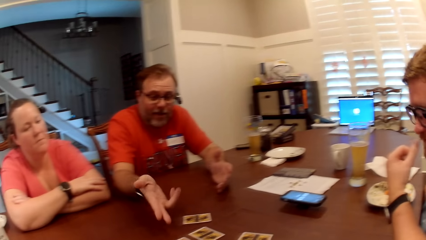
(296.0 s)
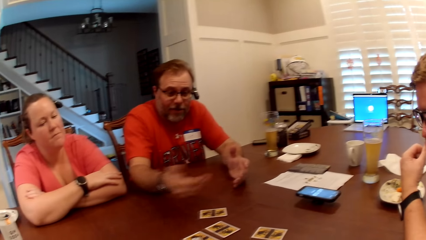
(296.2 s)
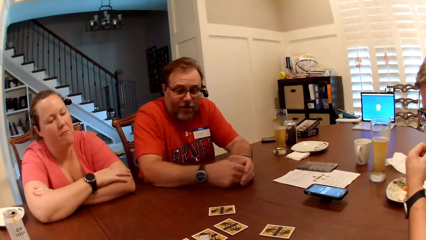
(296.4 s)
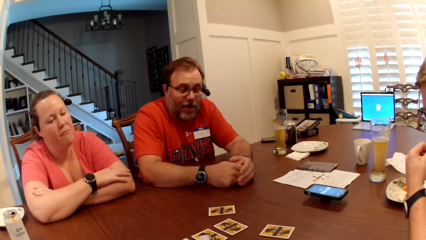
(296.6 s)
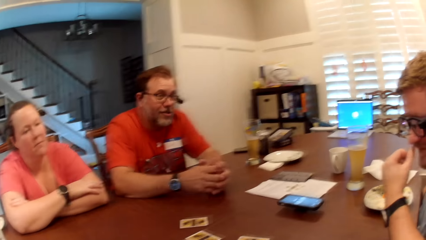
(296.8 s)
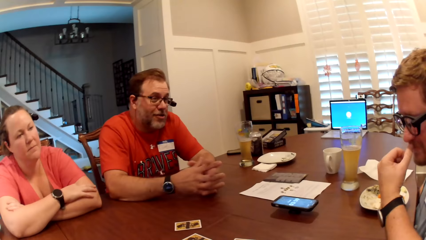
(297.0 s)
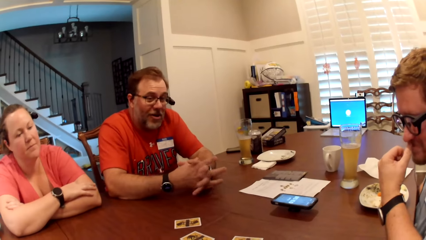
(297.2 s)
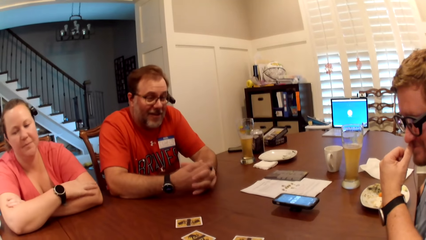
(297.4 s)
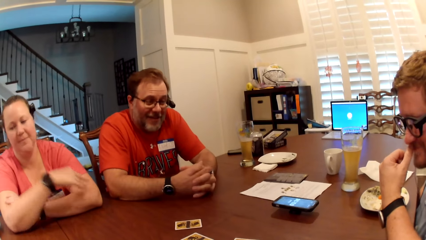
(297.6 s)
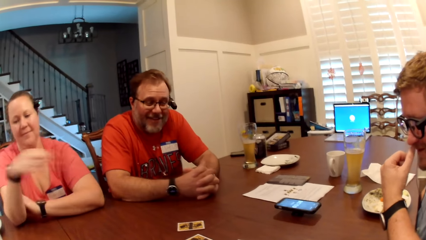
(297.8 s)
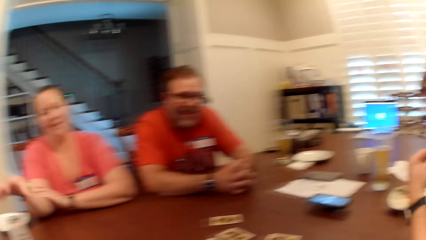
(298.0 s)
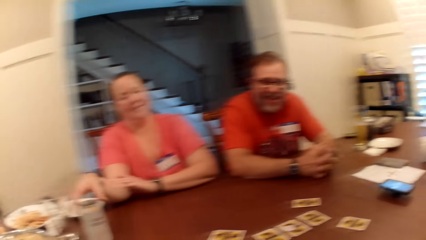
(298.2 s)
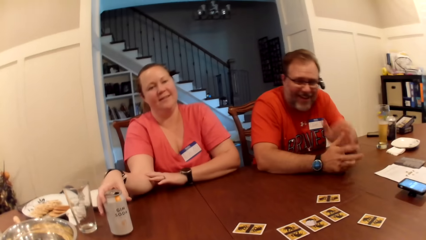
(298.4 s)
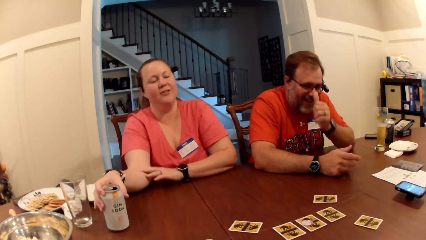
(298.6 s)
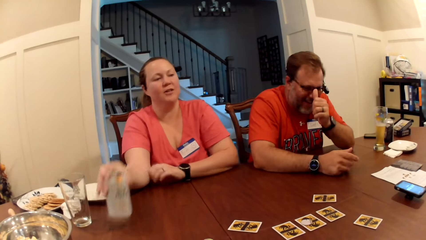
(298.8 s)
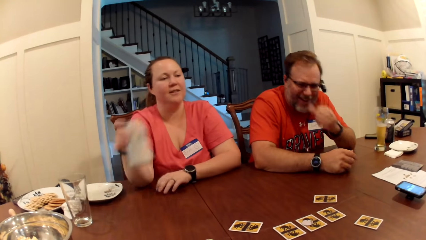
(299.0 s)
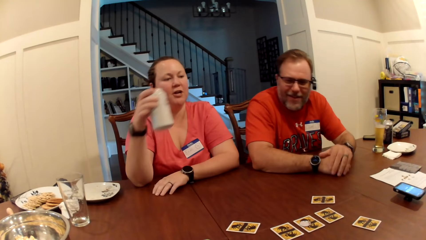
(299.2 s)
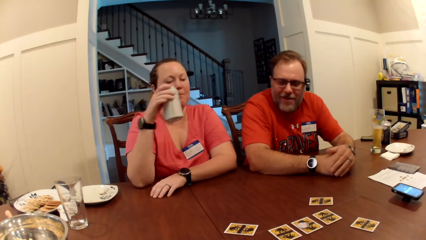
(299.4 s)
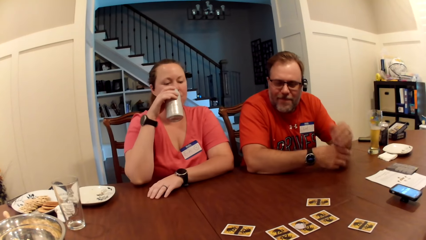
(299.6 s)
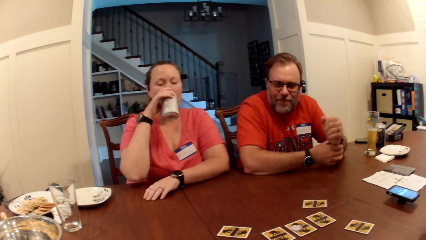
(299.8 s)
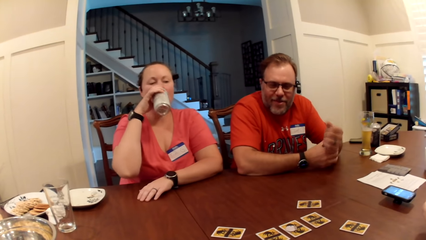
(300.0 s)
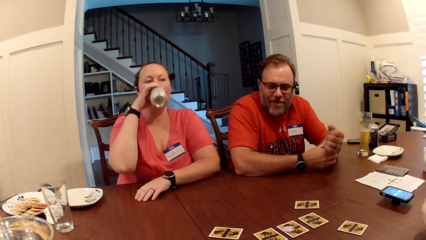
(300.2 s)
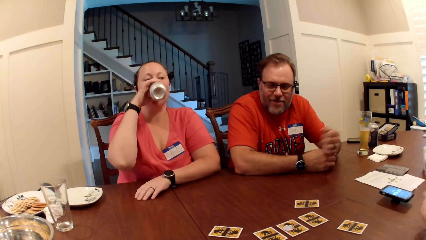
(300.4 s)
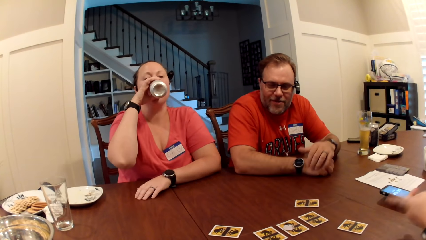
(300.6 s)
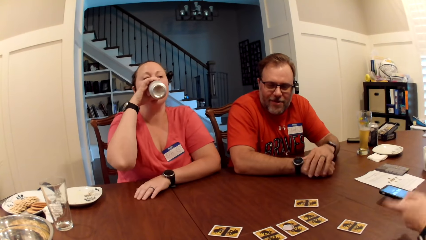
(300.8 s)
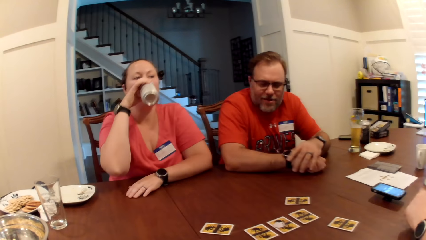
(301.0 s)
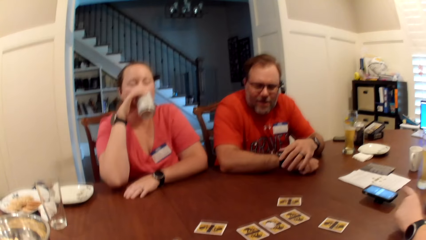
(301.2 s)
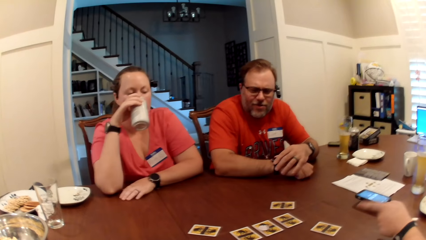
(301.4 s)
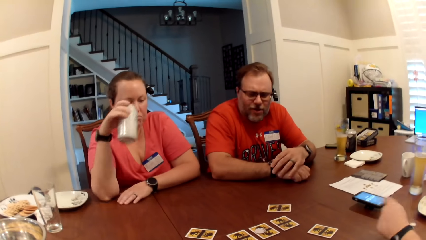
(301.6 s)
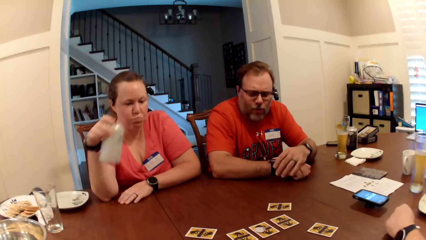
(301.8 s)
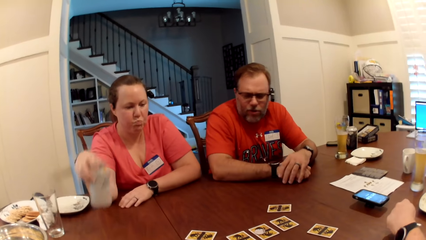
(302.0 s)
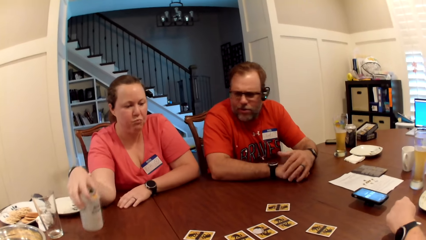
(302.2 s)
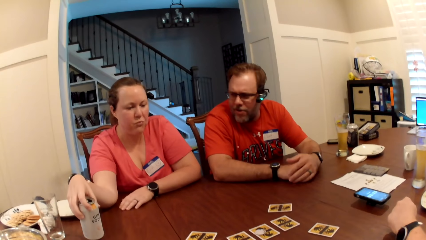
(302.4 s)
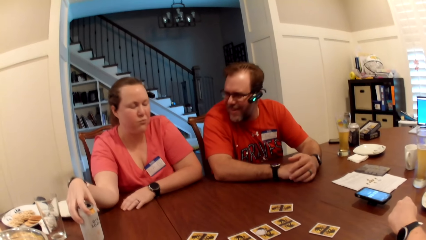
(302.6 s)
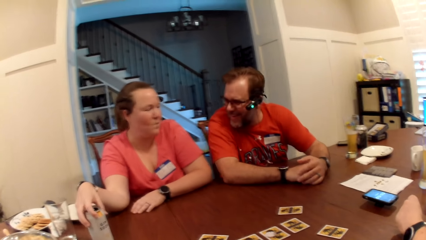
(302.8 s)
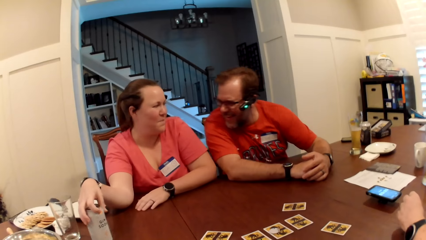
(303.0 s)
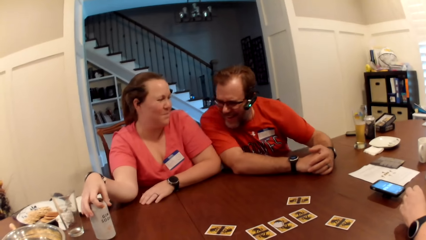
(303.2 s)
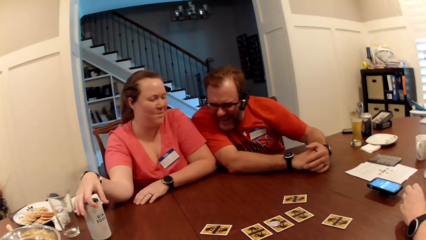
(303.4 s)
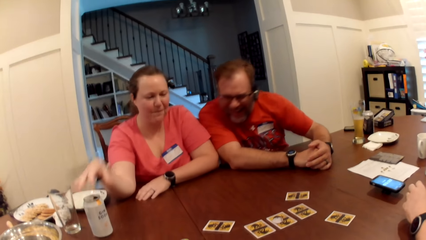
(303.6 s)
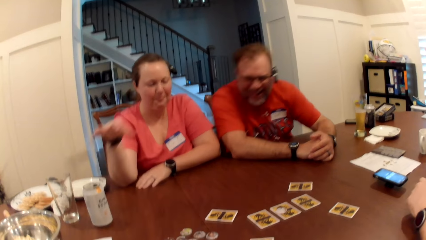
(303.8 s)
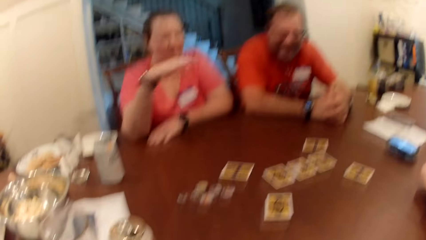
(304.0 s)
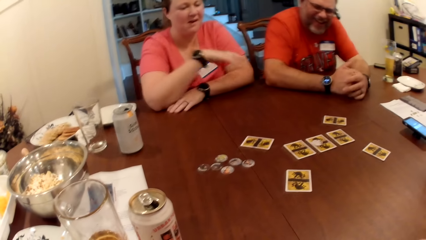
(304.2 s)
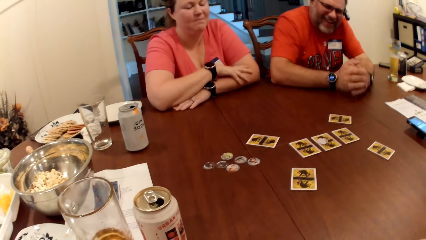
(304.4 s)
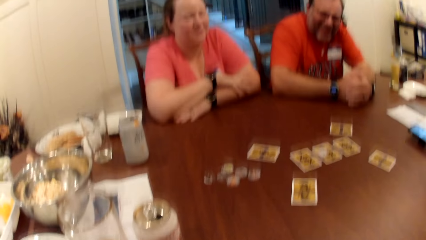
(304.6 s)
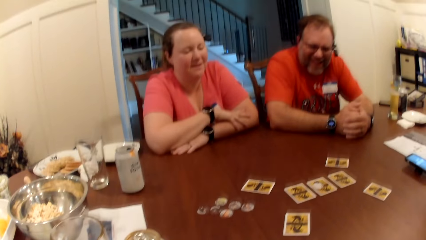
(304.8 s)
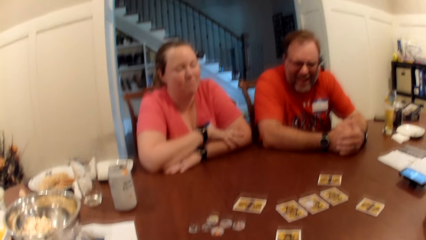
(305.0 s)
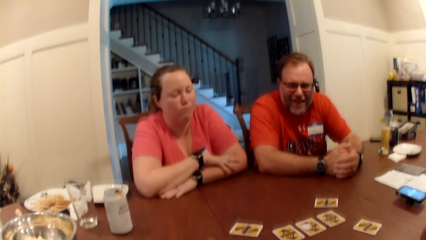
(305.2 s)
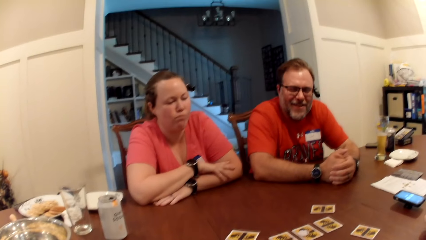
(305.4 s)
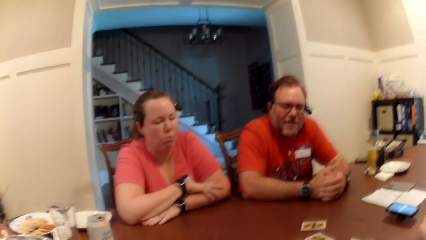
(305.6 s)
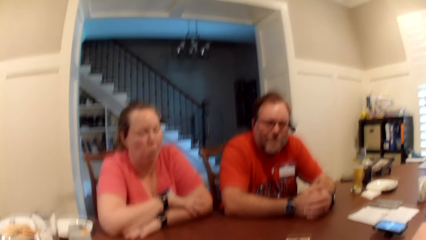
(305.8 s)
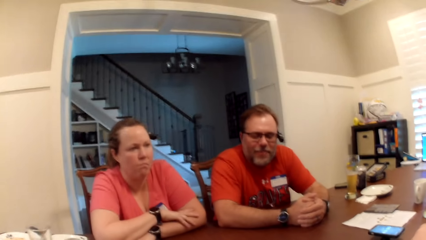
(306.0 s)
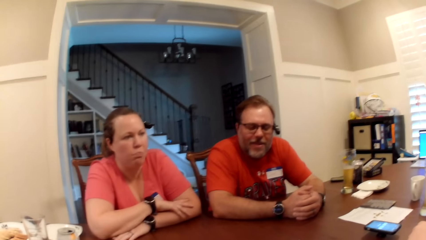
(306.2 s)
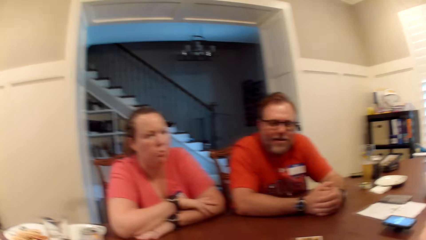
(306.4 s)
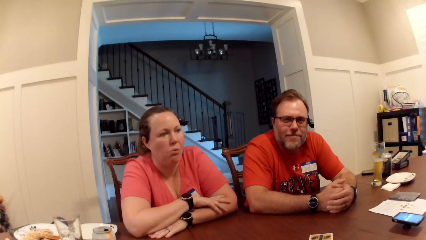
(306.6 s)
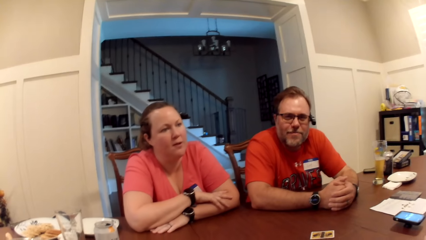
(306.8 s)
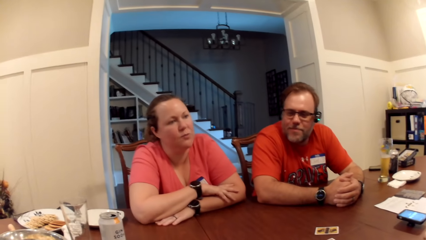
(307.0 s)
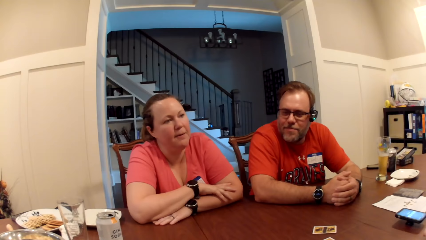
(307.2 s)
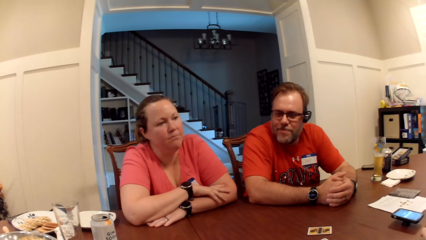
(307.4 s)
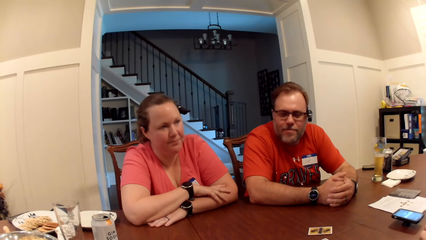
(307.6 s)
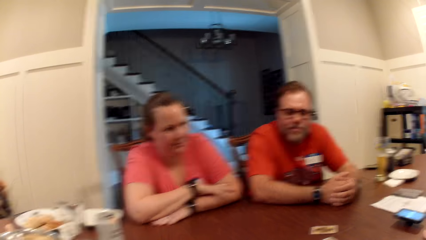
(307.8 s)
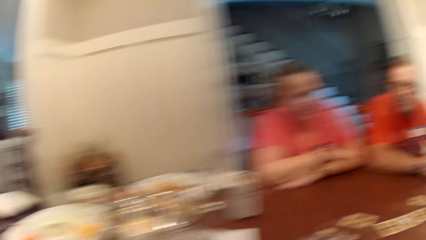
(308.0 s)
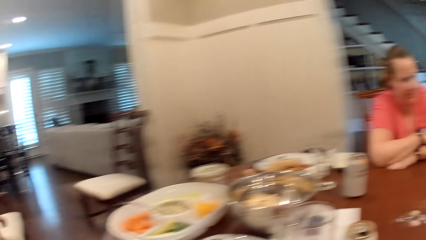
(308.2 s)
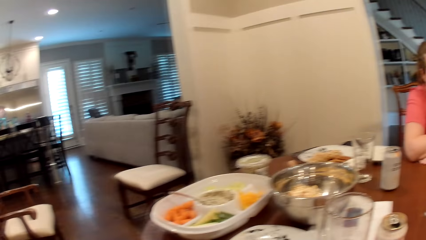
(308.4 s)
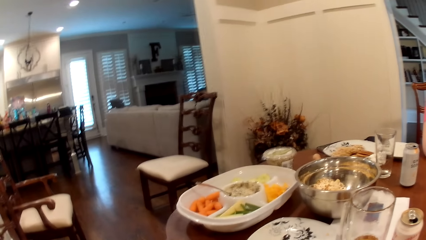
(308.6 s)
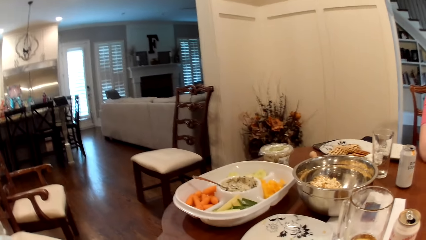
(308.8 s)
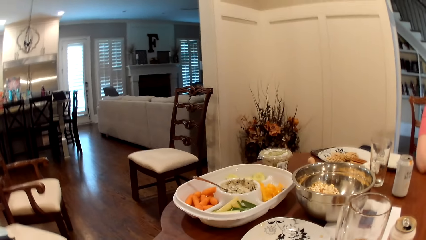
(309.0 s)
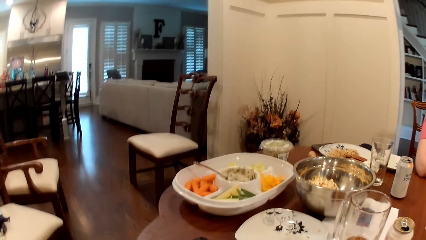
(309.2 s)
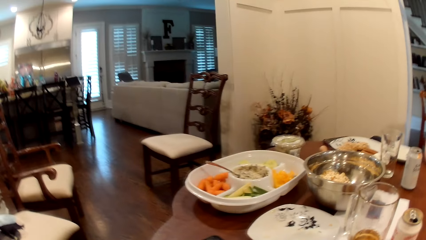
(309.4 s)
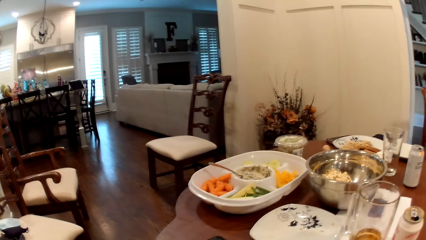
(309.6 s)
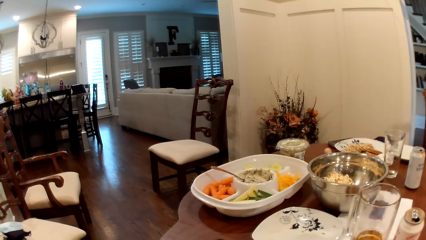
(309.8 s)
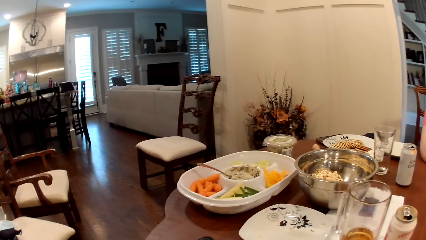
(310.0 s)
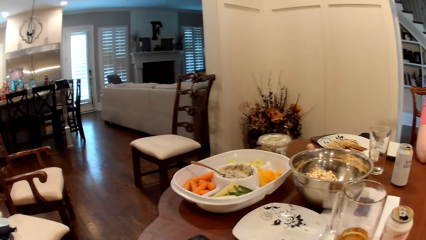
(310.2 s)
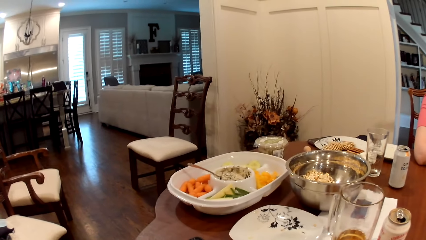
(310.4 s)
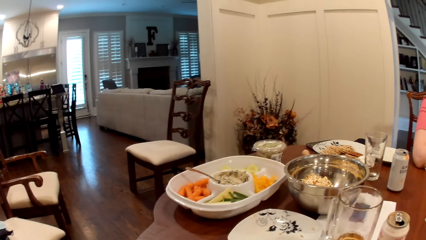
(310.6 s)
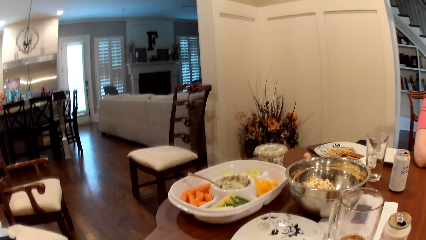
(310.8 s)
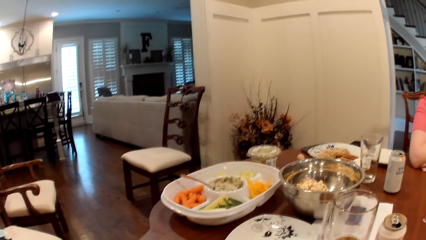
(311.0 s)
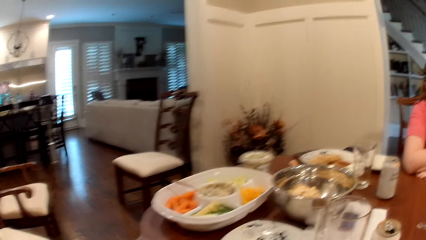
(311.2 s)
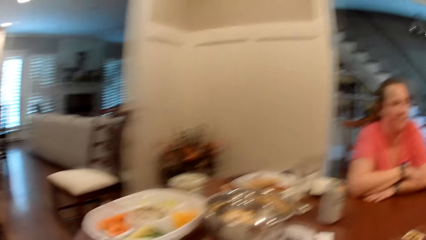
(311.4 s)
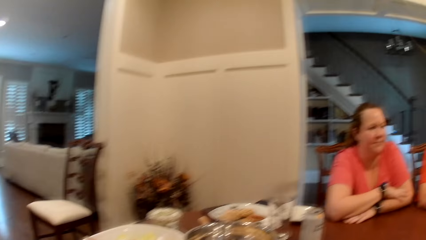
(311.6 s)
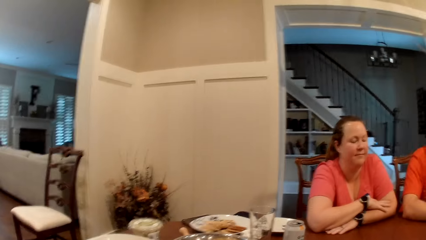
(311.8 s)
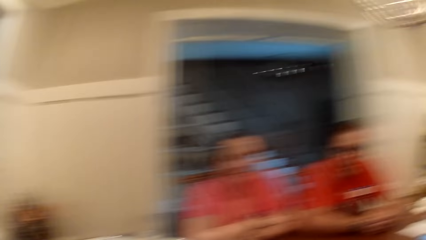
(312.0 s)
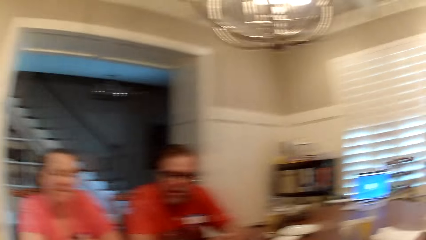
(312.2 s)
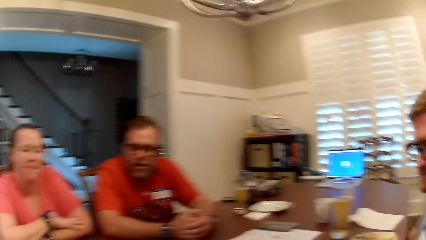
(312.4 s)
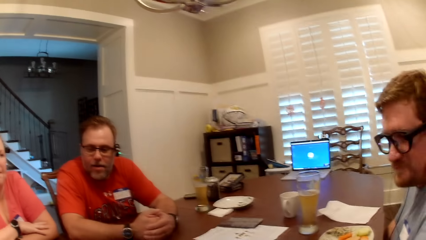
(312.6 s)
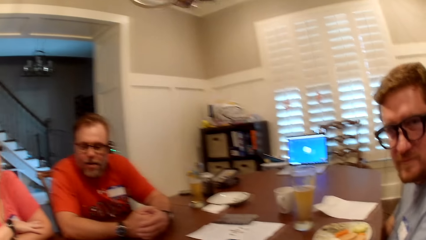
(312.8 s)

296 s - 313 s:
A woman picks up a canned drink on the table with her right hand. A man touches his nose with his left hand. The woman drinks alcohol from the can in her right hand. The woman drops the canned drink on the table with her right hand. The camera wearer looks around.
